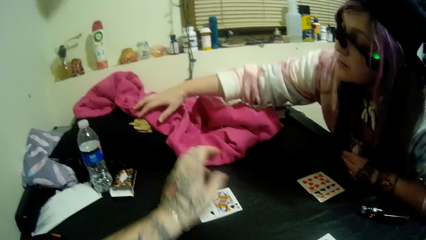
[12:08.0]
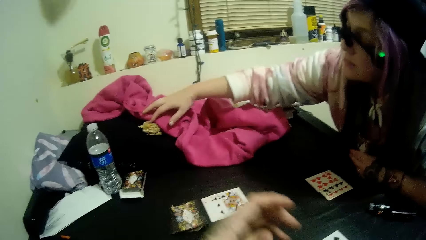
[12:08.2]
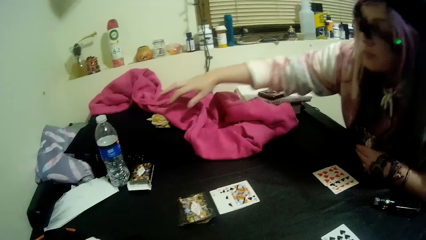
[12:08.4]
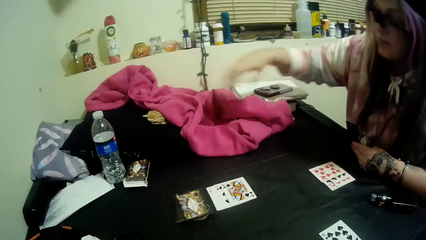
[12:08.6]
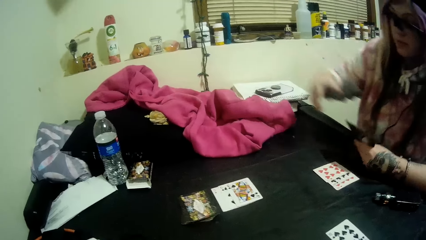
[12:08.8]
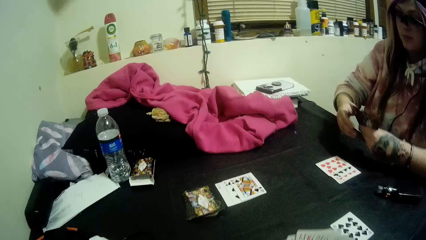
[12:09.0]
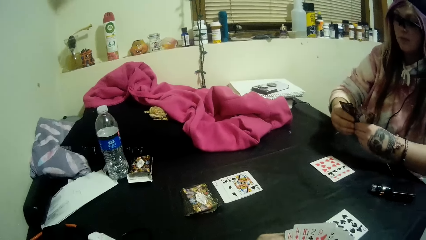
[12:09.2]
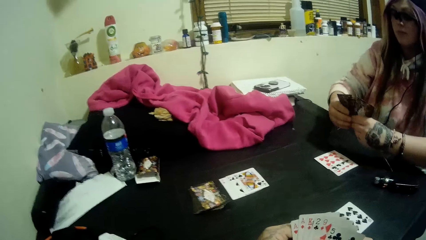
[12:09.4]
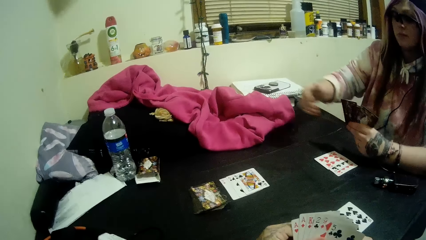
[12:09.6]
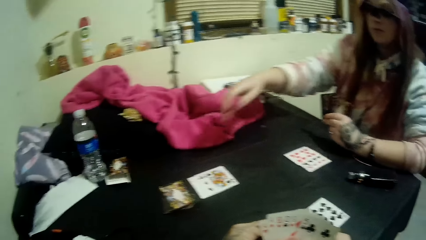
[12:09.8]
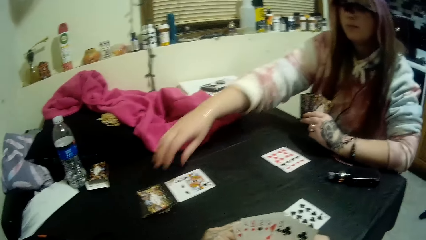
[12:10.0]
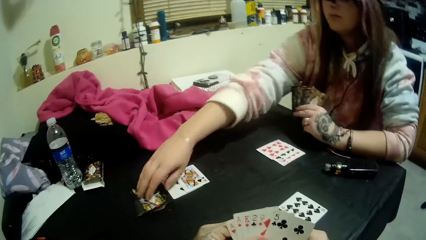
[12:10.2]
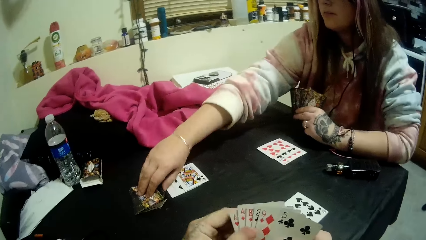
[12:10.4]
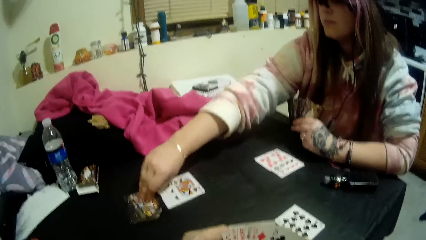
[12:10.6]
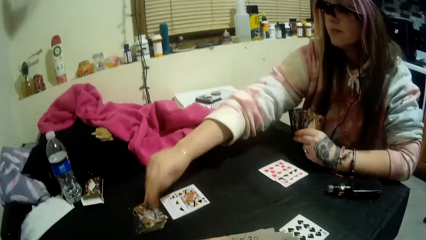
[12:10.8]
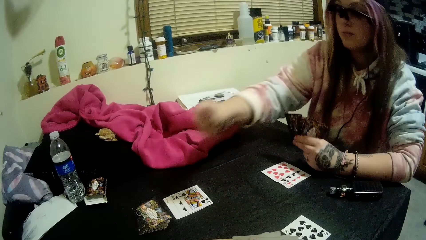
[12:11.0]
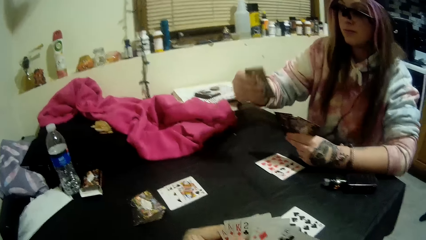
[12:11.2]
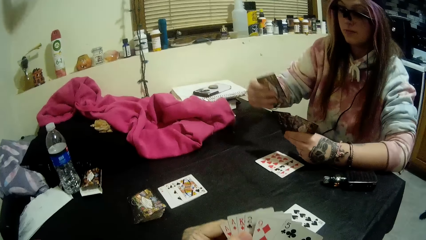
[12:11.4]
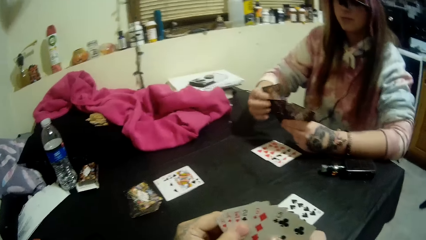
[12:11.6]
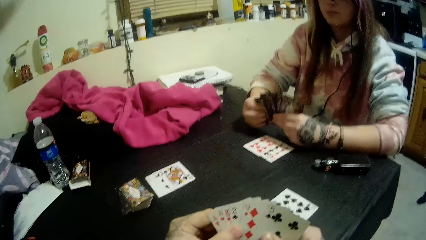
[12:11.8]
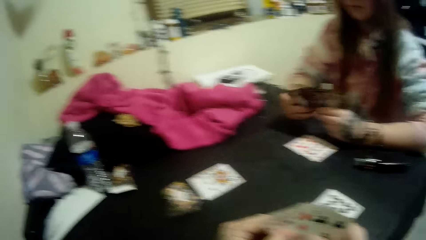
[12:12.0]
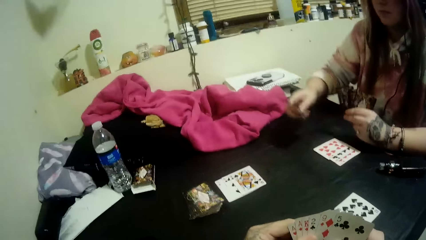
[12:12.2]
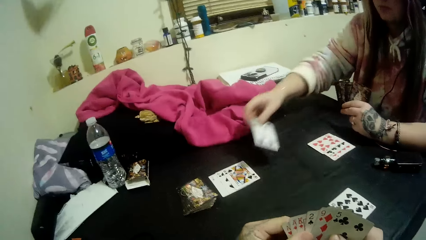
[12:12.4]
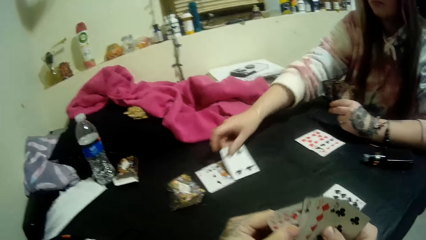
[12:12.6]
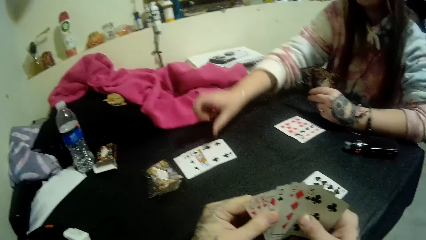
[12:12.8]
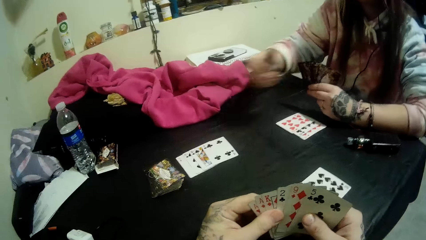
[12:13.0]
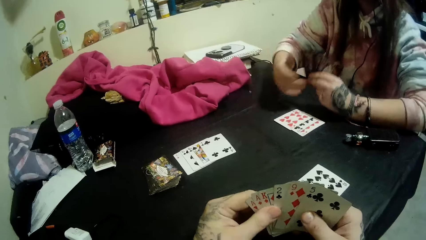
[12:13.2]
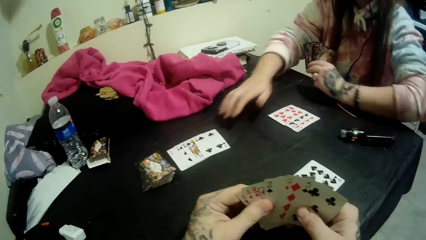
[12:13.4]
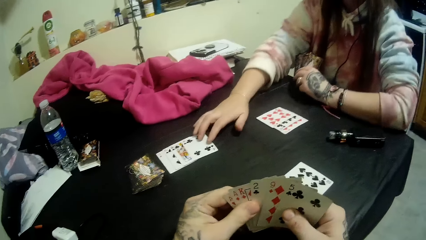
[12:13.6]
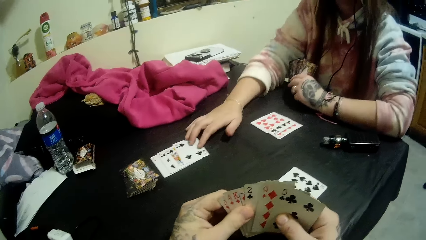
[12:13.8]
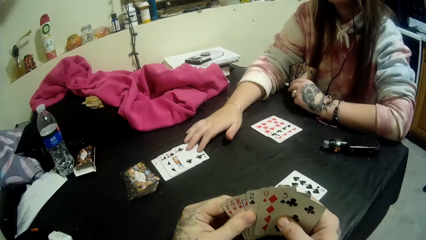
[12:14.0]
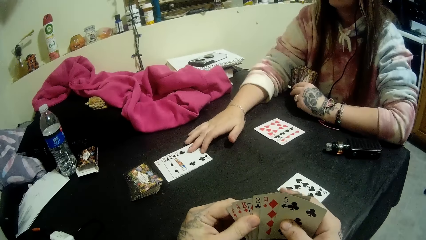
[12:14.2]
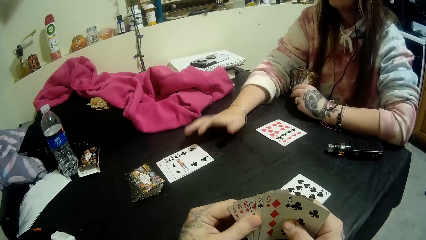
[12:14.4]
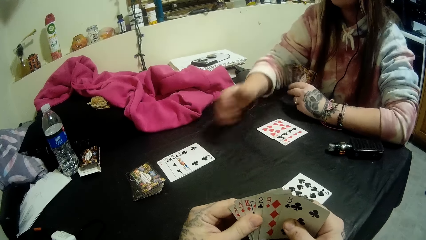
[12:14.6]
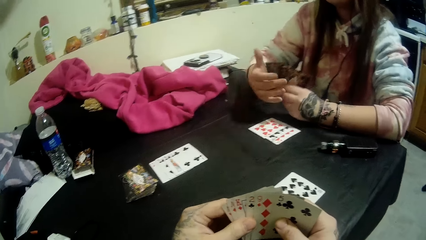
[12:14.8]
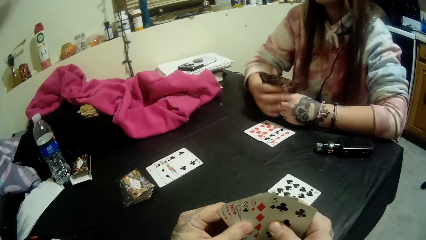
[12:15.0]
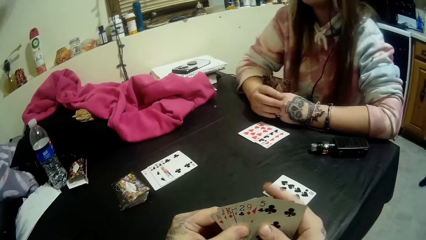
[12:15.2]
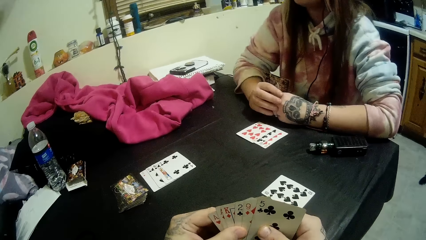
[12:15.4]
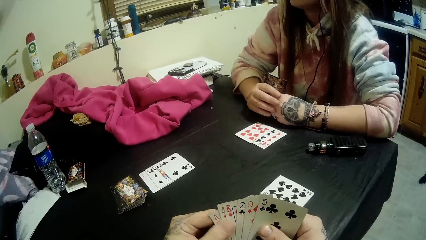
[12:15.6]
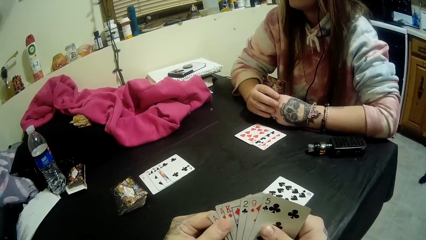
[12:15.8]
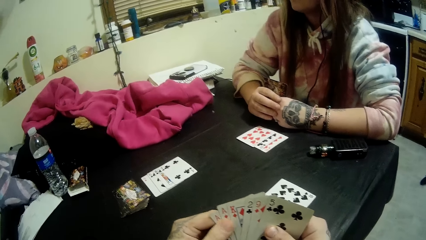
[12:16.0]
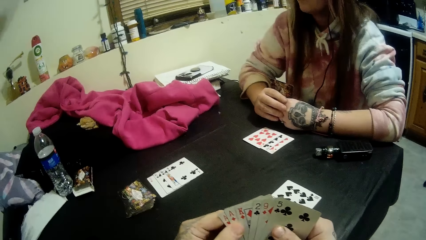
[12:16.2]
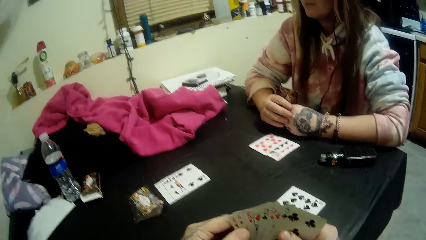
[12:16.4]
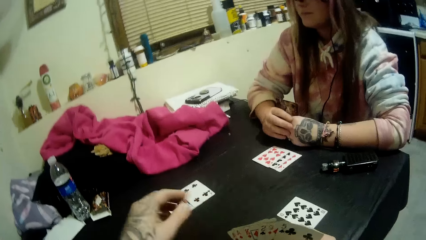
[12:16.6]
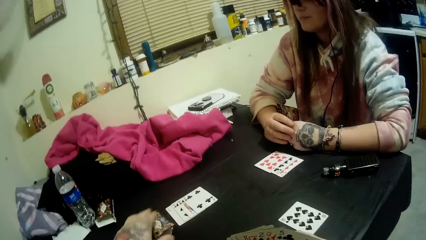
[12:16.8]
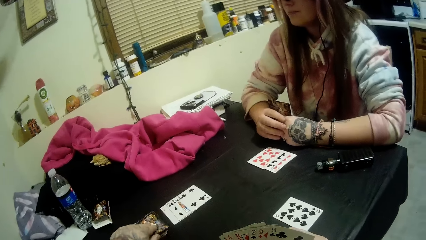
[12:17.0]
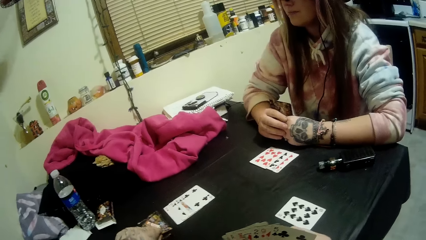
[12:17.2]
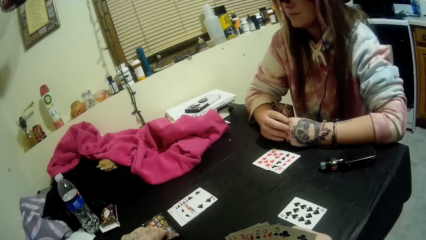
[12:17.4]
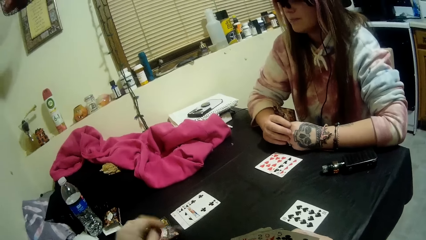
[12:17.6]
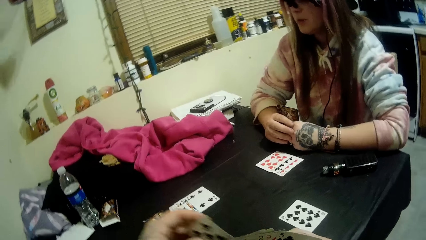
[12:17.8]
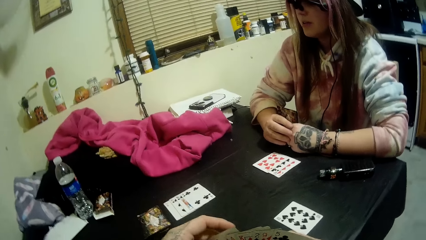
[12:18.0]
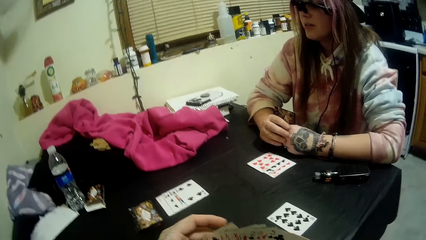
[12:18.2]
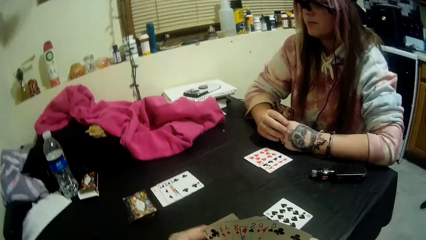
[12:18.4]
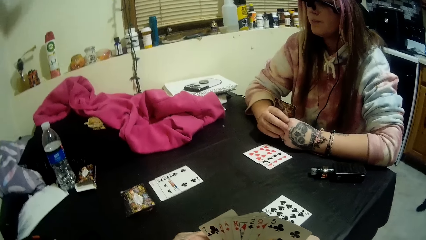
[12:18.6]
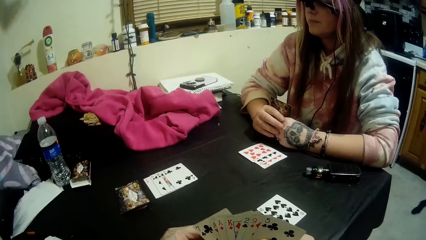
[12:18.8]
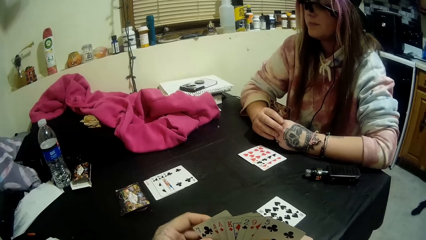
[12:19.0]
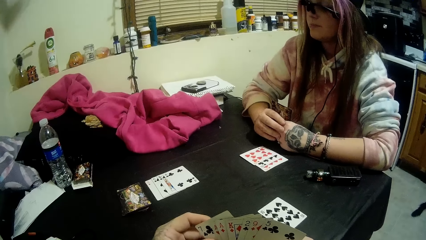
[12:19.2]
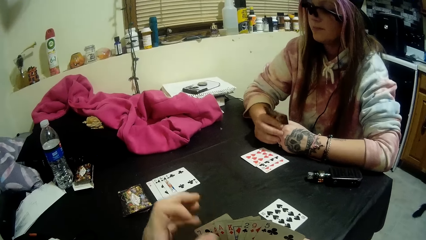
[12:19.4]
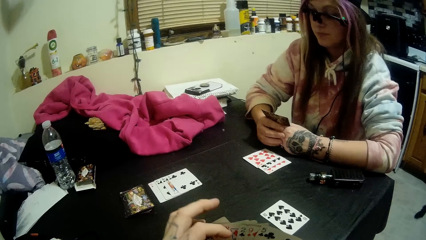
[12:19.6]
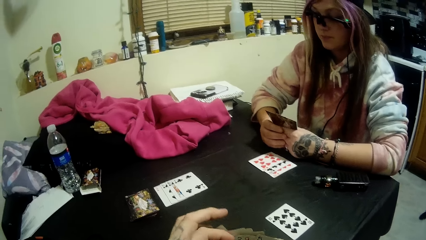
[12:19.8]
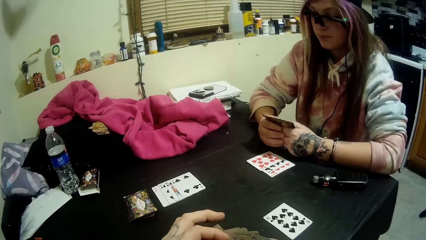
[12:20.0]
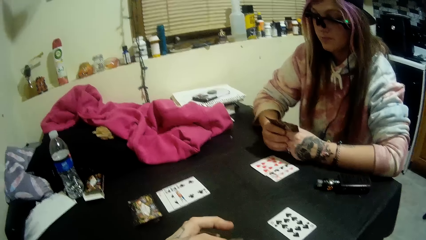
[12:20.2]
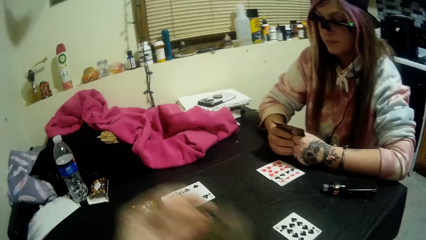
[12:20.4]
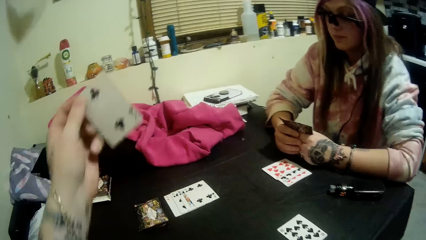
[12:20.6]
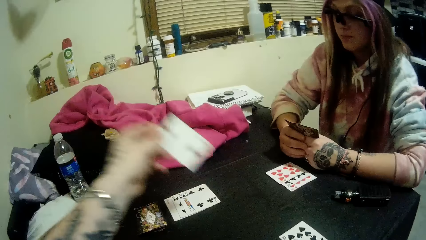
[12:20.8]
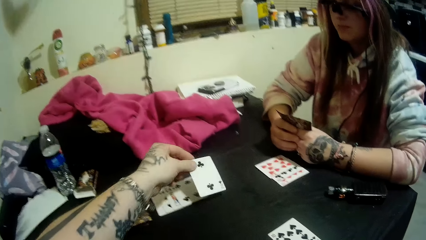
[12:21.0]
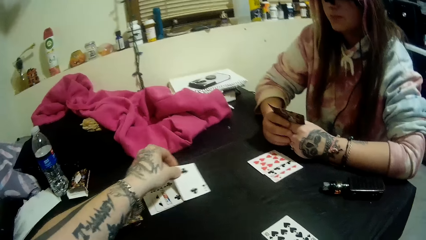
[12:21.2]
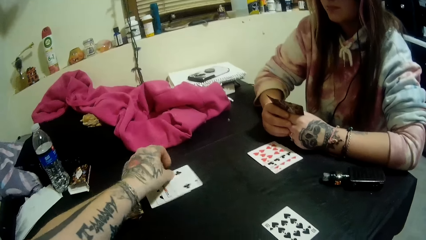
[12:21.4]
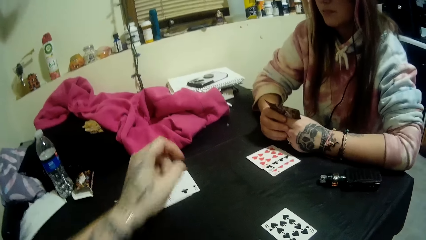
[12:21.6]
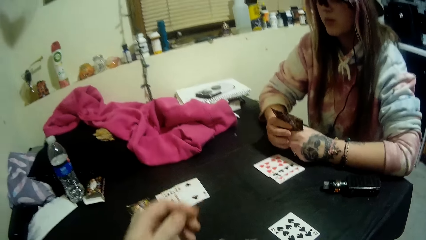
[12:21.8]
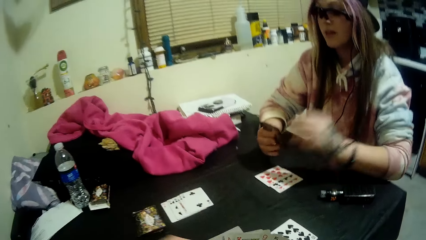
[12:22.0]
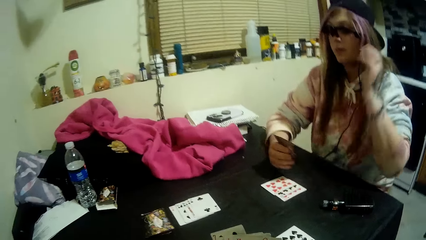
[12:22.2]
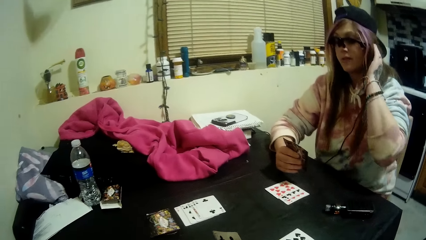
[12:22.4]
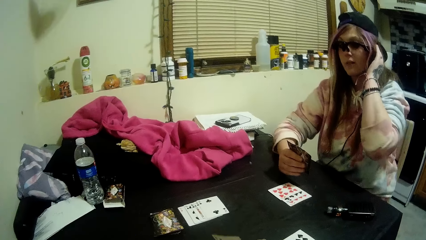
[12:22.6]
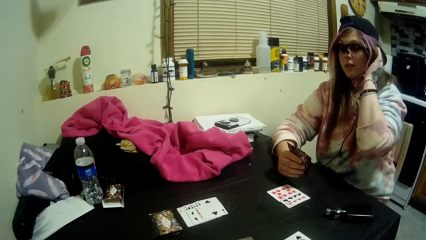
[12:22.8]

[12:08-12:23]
The lady rubs the head of a pet lizard under the pink cloth with her right hand. The camera wearer holds the cards in his right hand with both hands. The lady holds the cards in her left hand with both hands. She picks another card from the stack on the table with her right hand. She drops the card onto the table beside the stack with her right hand. She touches her shawl. She touches a playing card. She holds the cards in her left hand with both hands. The camera wearer picks another card from the stack of cards with his left hand. He holds the cards in his right hand with both hands. He drops another card onto the table beside the stack of cards with his left hand. The lady places her left hand on her hair with the cards in her right hand.
